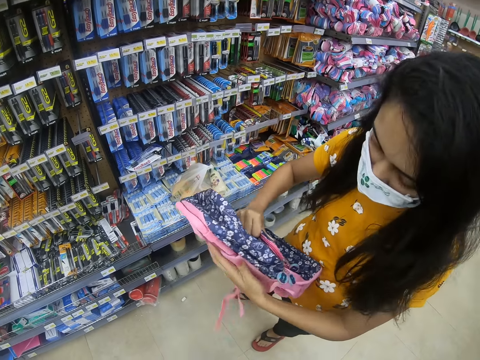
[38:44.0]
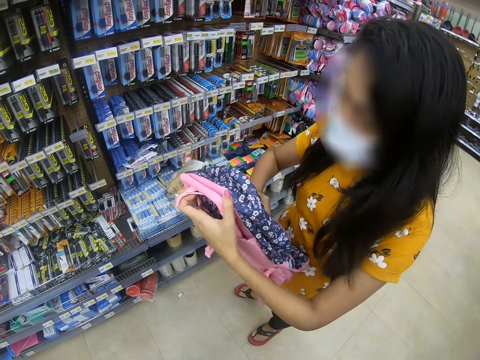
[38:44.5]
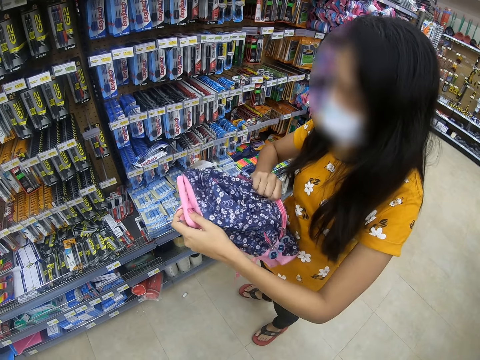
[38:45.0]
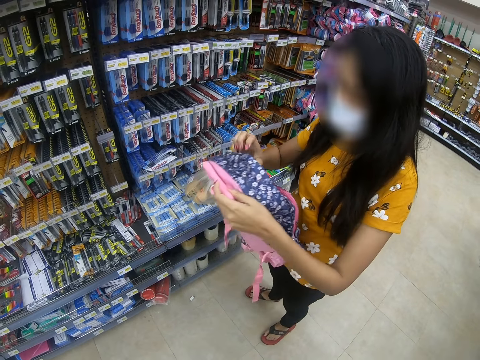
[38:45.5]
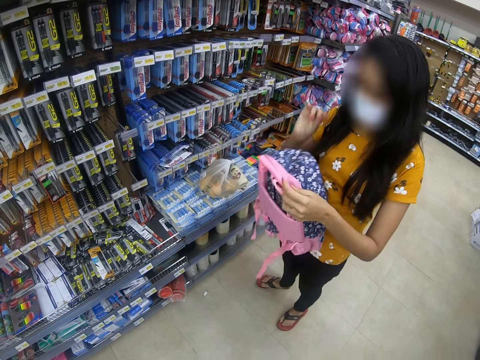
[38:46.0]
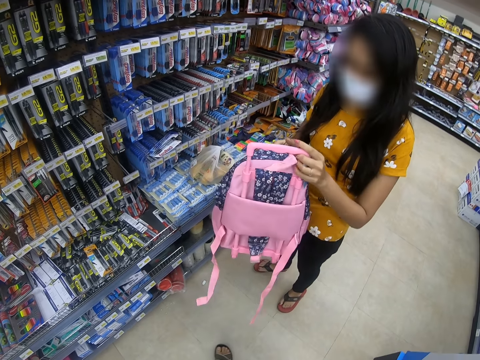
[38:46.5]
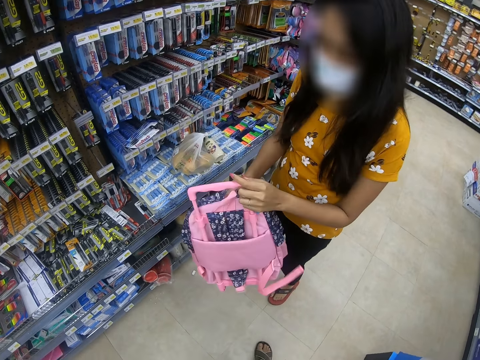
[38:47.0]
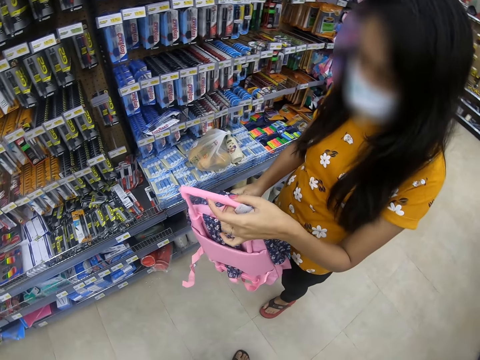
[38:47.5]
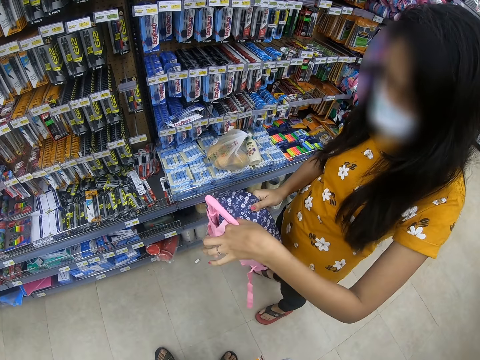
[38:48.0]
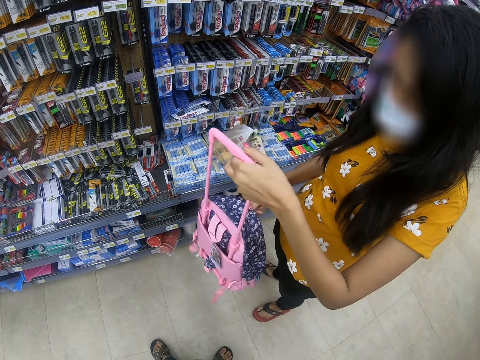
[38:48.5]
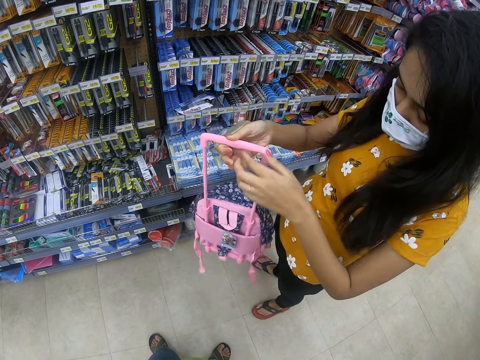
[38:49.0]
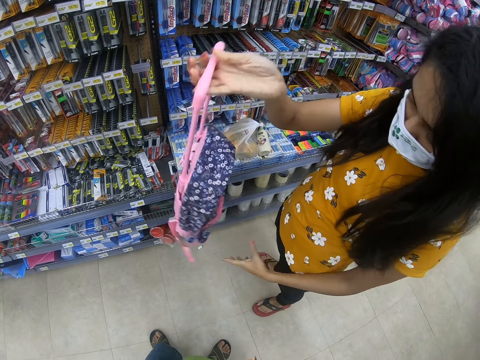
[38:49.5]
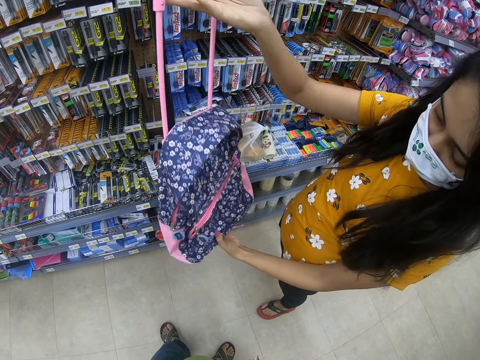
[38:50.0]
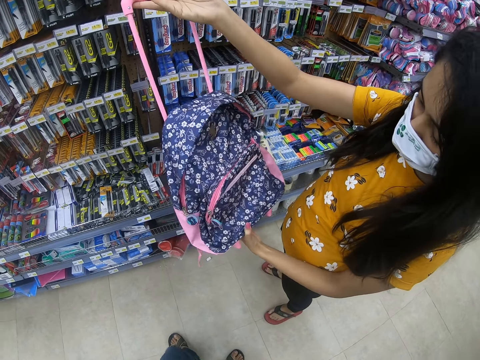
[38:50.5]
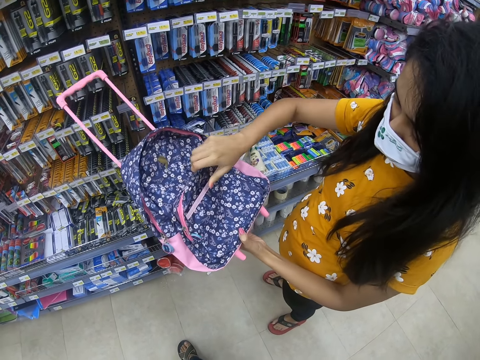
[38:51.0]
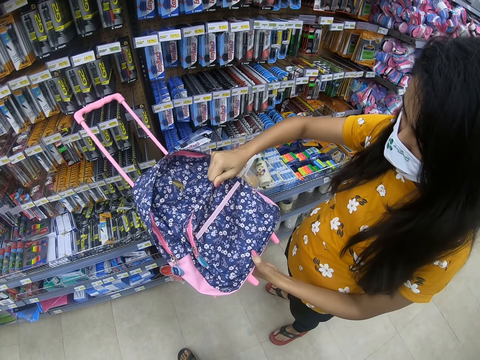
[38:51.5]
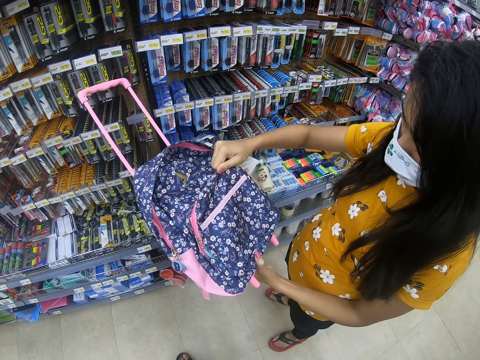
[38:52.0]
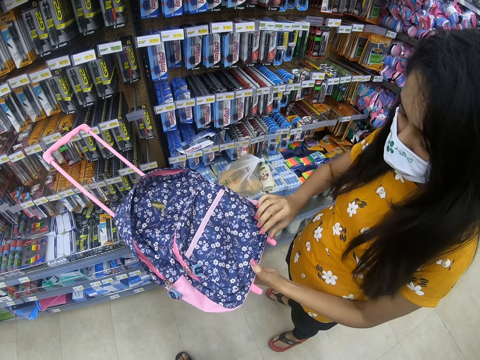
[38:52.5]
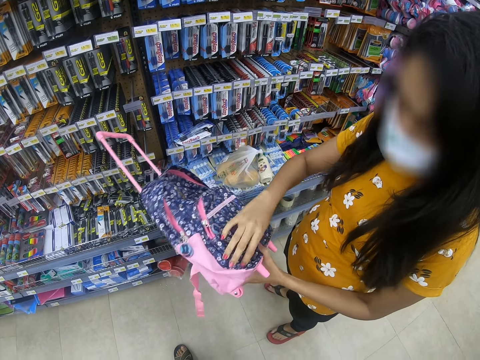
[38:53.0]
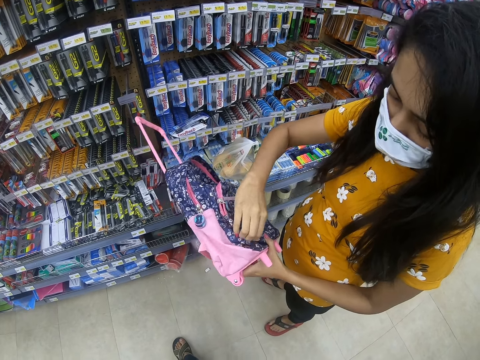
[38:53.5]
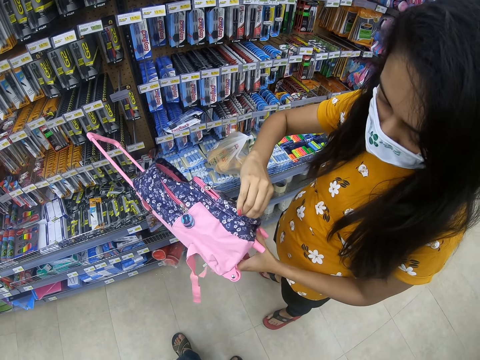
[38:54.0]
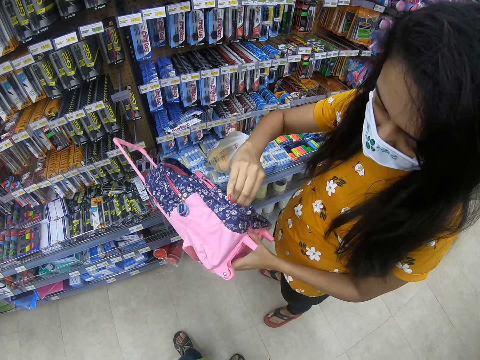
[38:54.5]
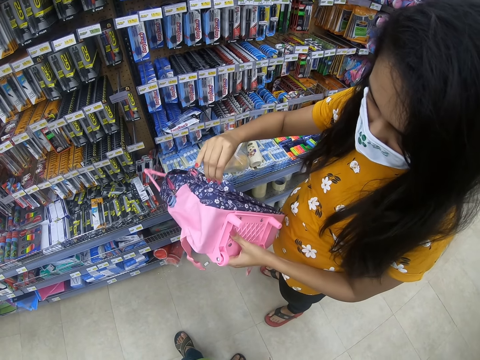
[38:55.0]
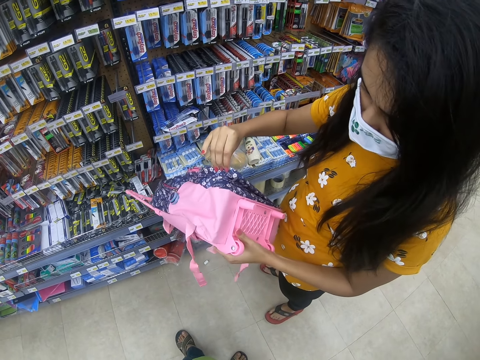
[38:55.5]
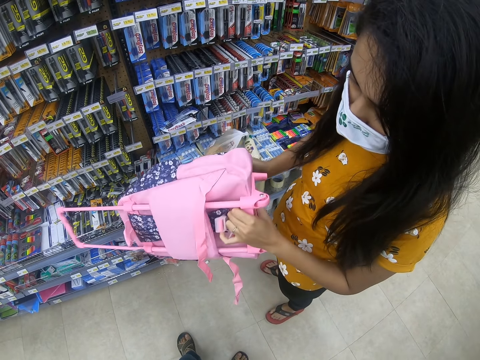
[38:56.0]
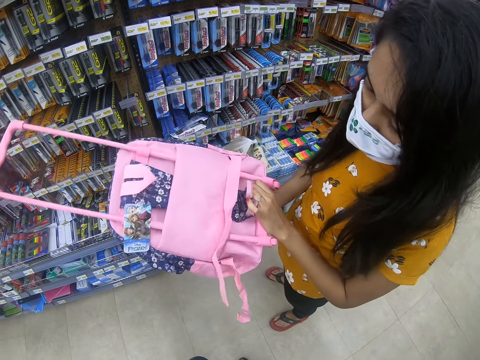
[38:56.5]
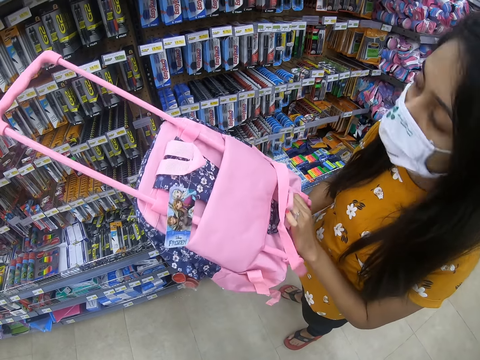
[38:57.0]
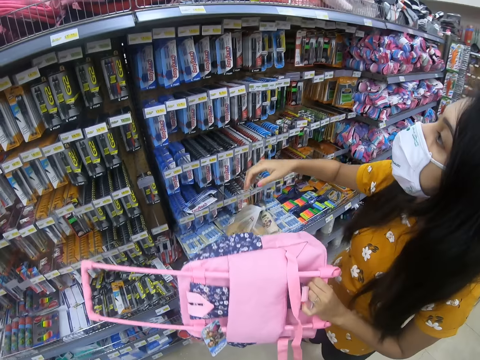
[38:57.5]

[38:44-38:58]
A person aligns a bag. The person stretches the bag. The person turns the bag.

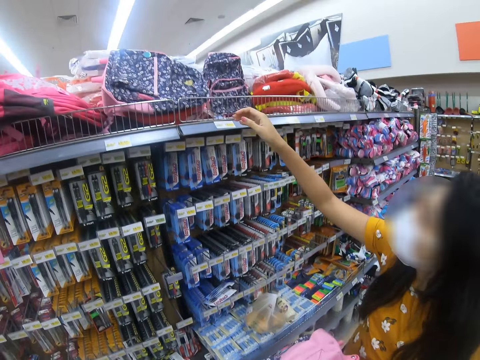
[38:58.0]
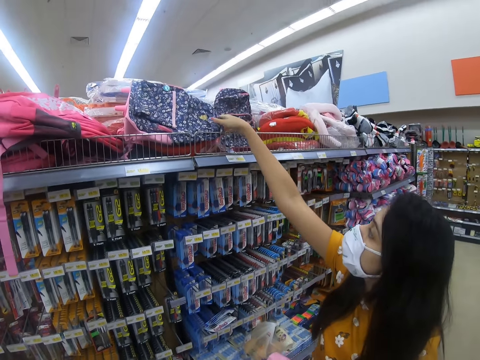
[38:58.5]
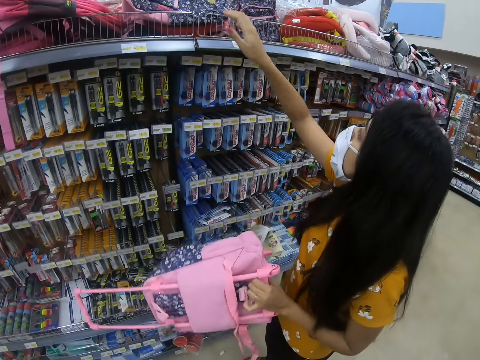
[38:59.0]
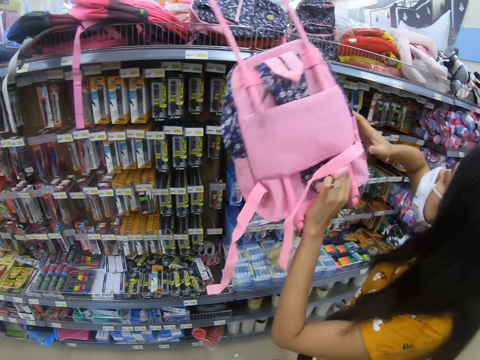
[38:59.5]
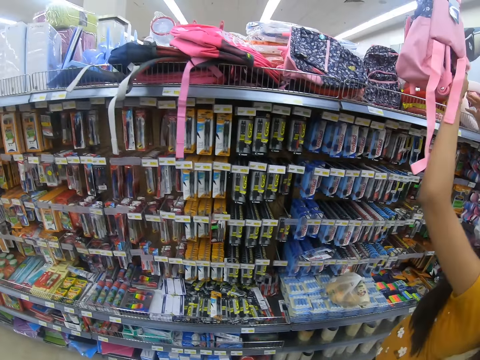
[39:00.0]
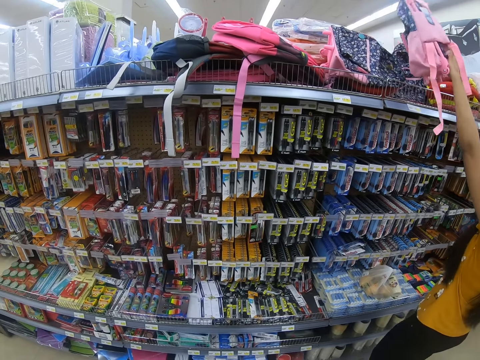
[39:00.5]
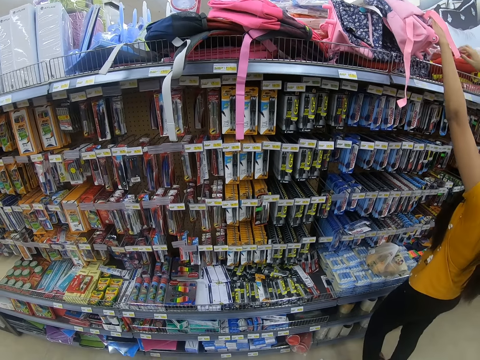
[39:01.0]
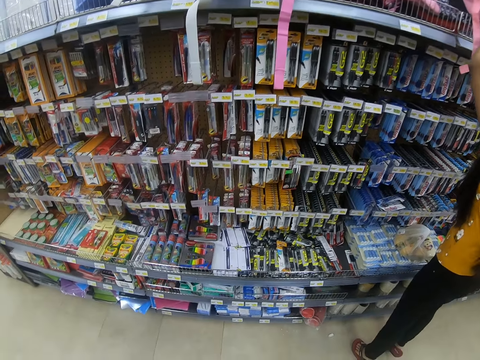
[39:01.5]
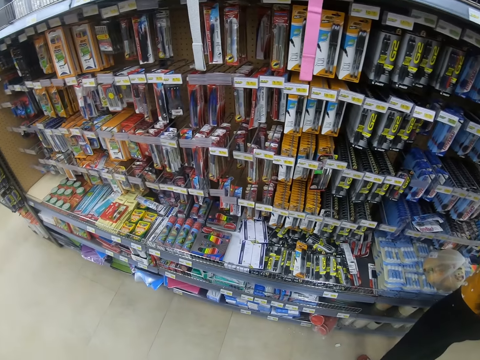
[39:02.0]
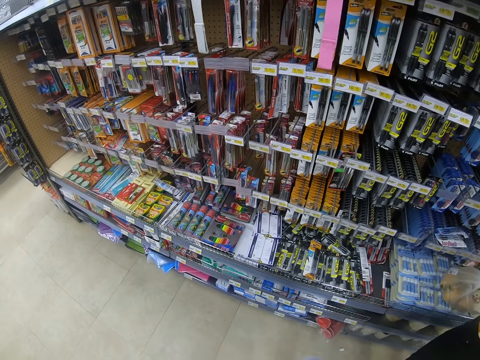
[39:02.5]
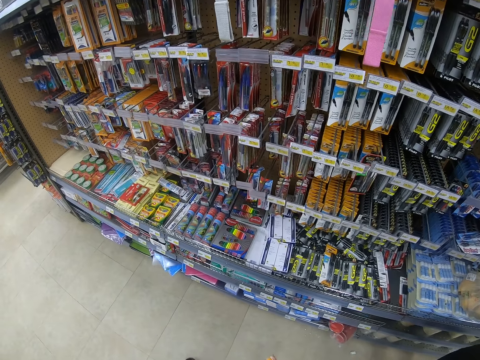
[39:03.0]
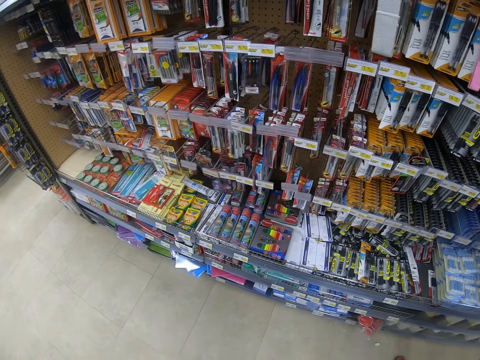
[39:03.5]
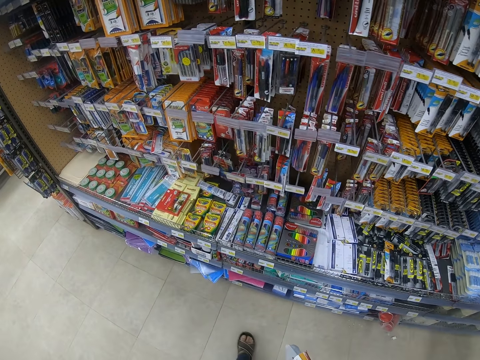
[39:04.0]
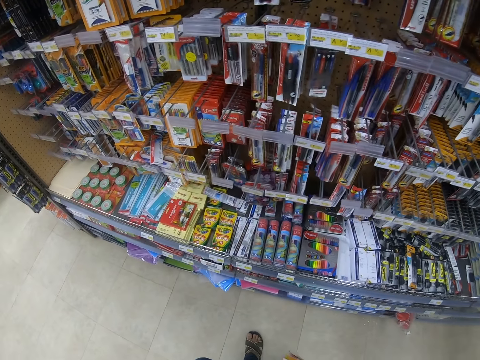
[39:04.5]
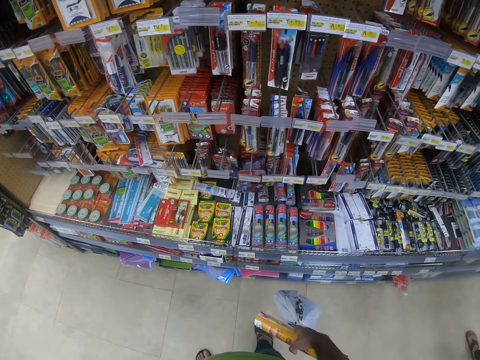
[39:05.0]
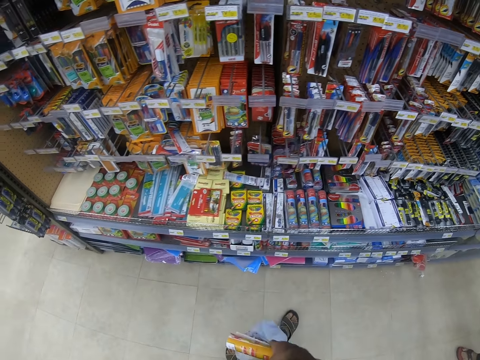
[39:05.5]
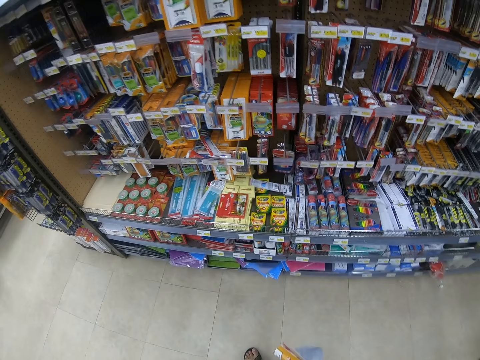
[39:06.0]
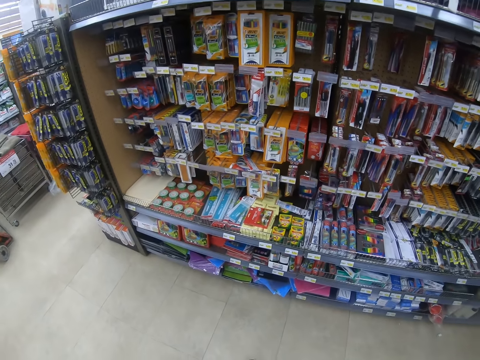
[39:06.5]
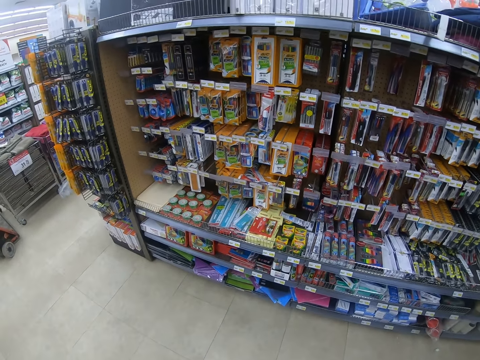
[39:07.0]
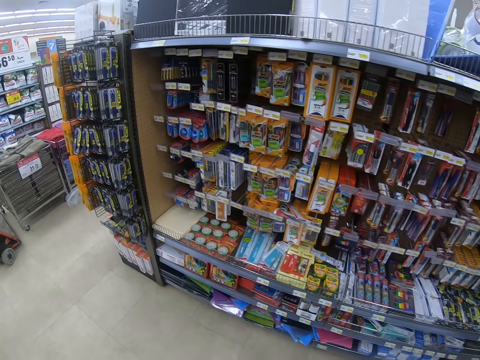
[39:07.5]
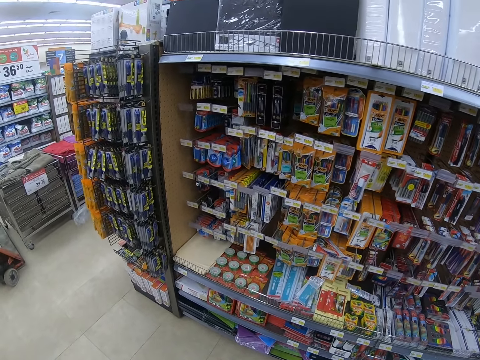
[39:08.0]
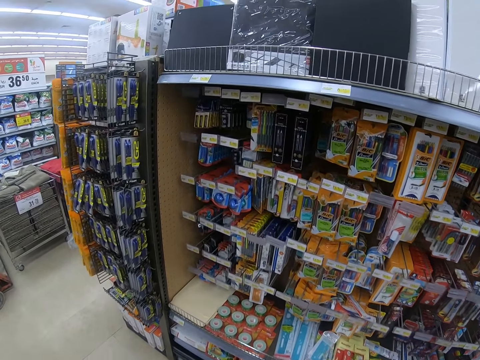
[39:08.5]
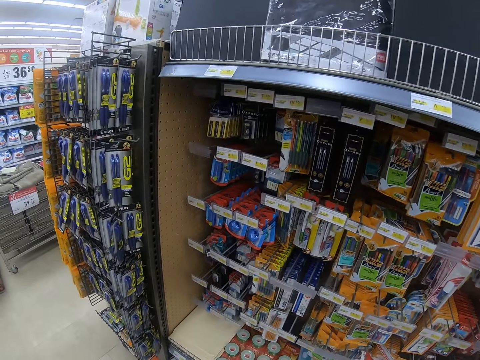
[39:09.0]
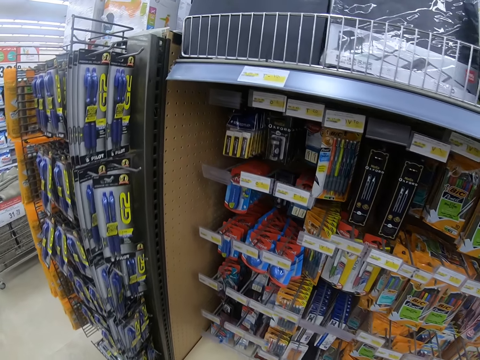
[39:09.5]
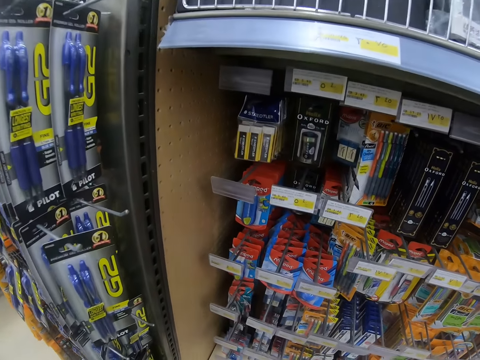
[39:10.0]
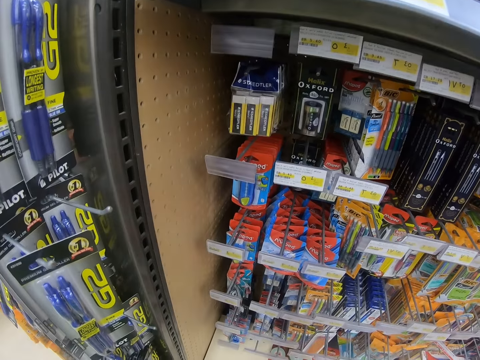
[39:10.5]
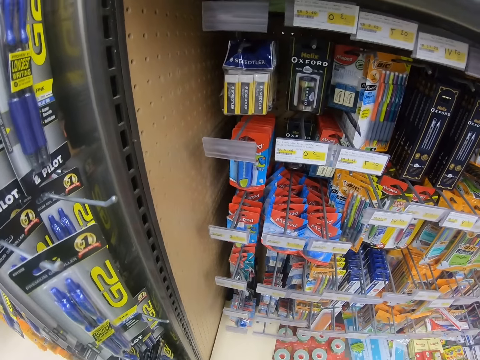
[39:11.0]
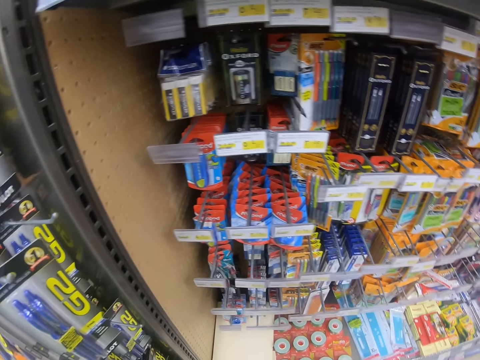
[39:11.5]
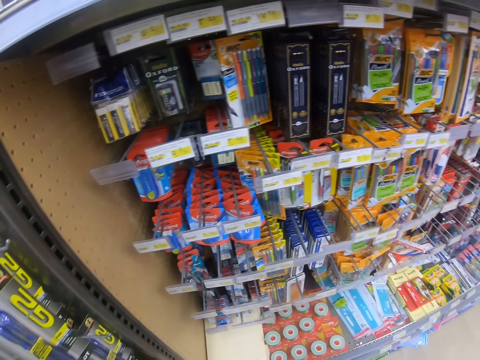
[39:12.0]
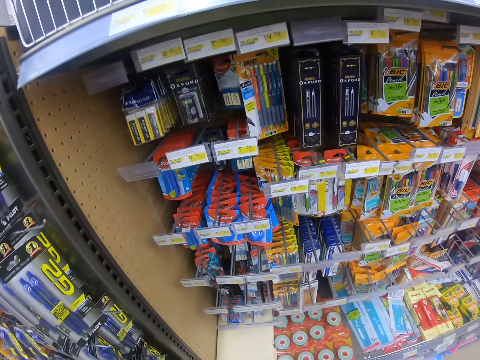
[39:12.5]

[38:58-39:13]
A person moves a bag on a shelf. The person puts the paper bag on the shelf. The camera wearer looks around the supermarket.
